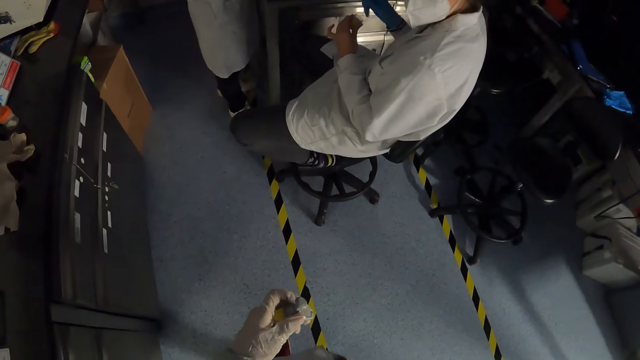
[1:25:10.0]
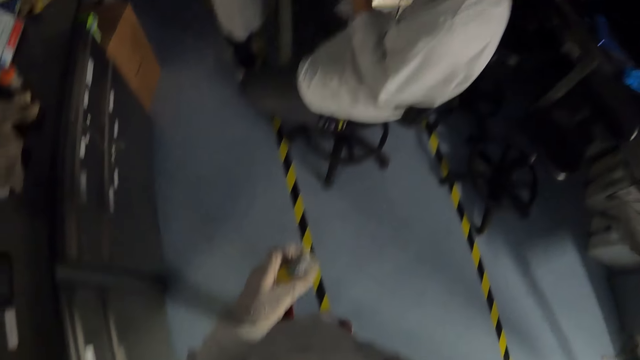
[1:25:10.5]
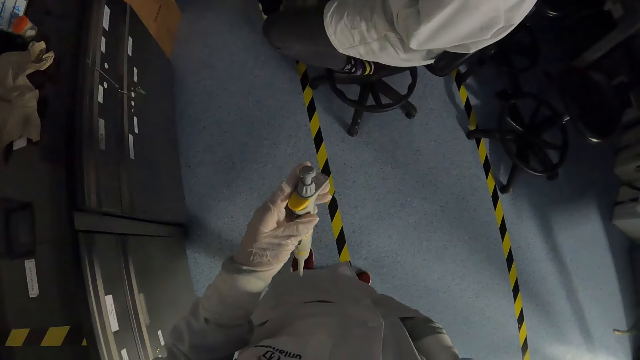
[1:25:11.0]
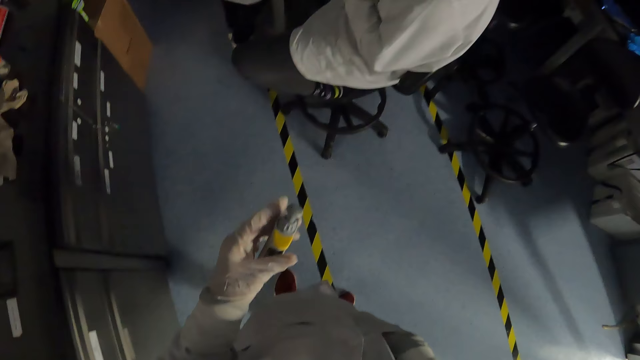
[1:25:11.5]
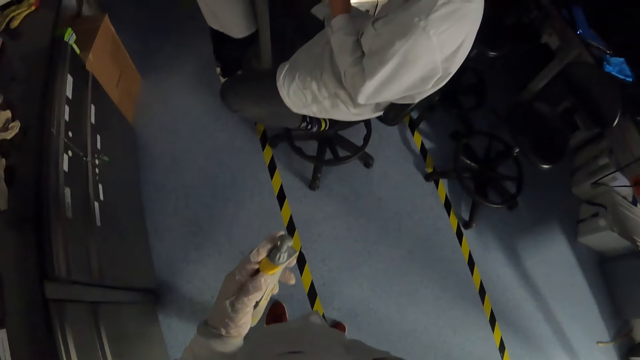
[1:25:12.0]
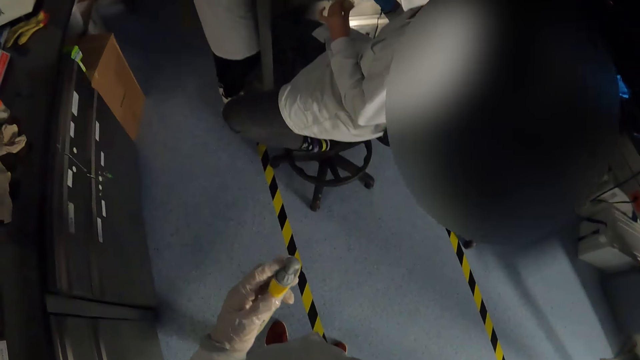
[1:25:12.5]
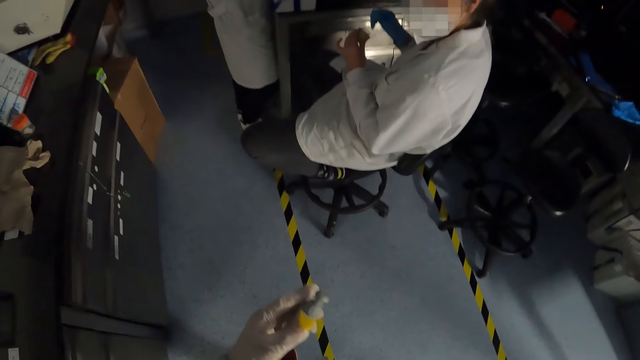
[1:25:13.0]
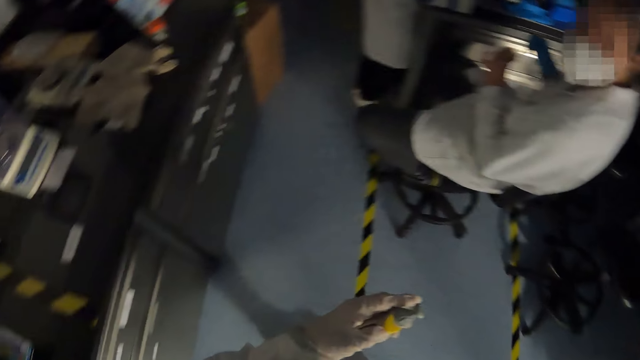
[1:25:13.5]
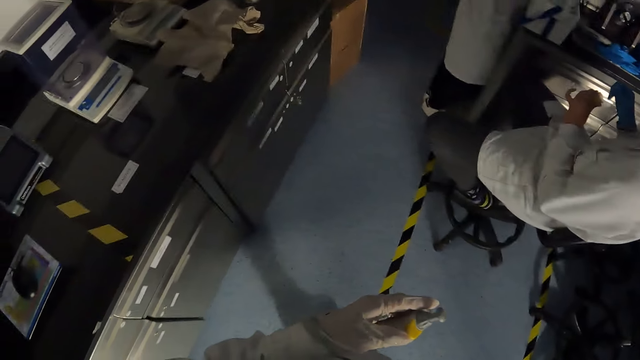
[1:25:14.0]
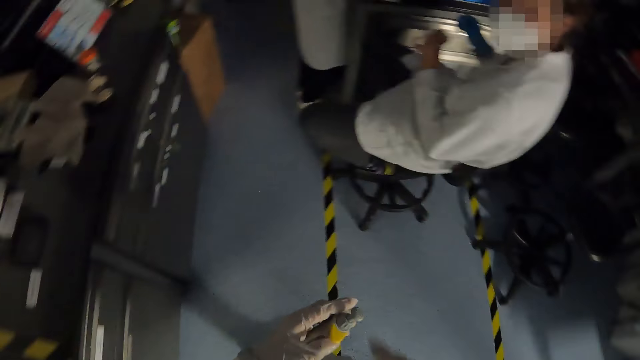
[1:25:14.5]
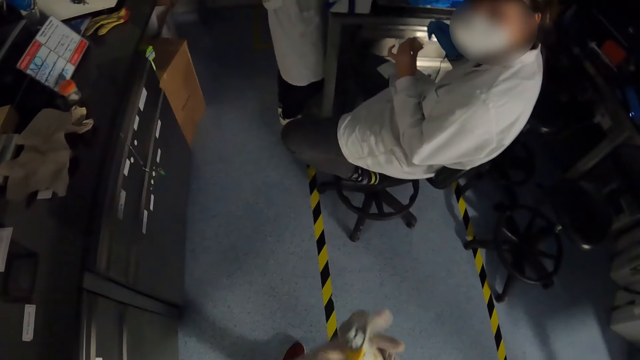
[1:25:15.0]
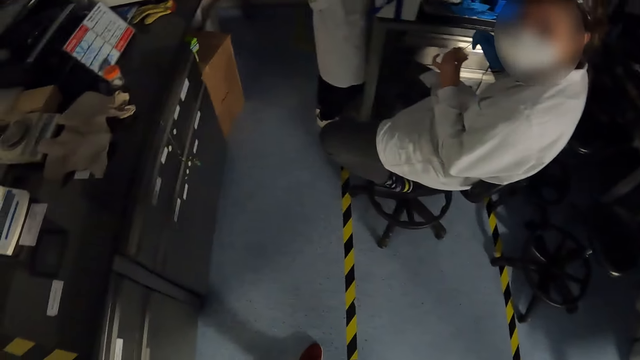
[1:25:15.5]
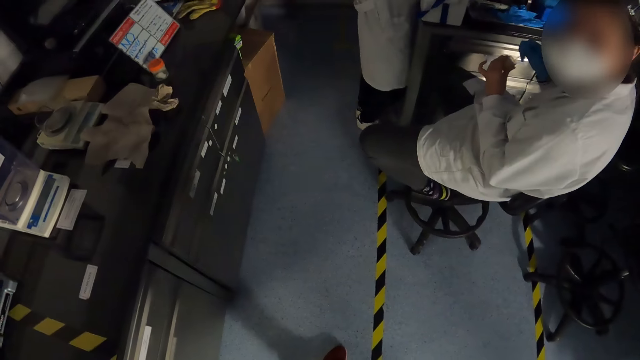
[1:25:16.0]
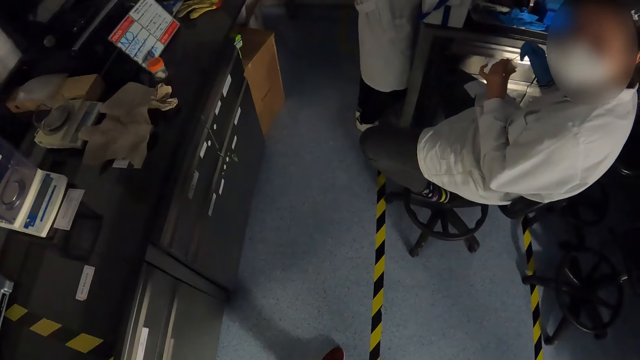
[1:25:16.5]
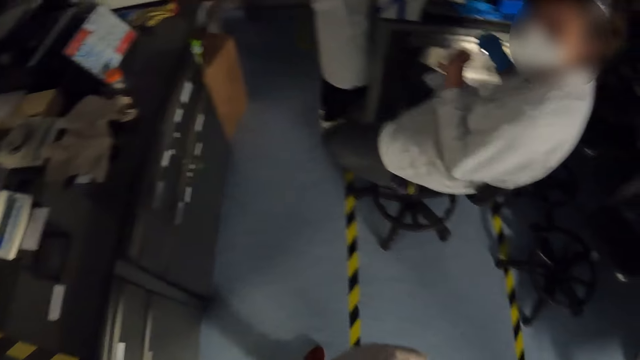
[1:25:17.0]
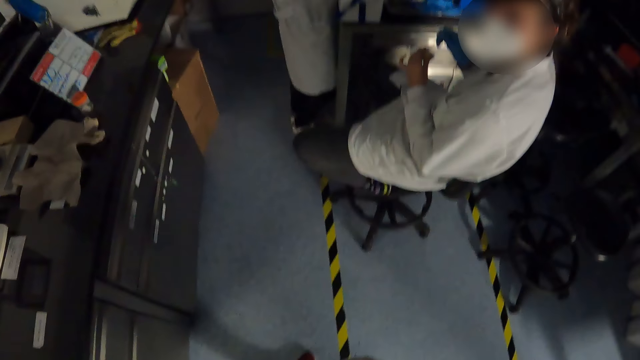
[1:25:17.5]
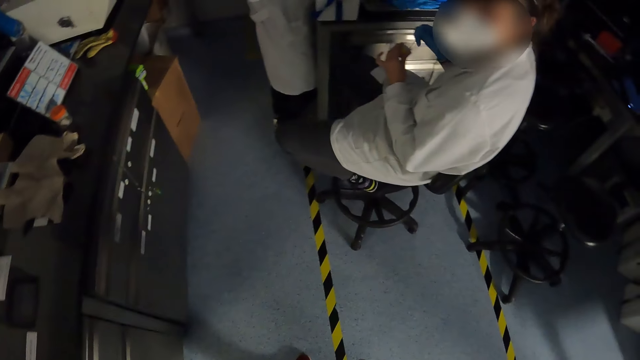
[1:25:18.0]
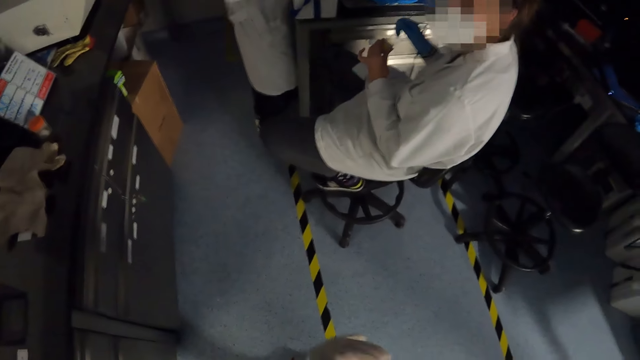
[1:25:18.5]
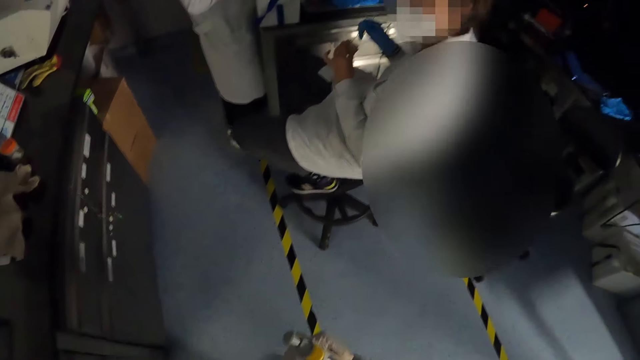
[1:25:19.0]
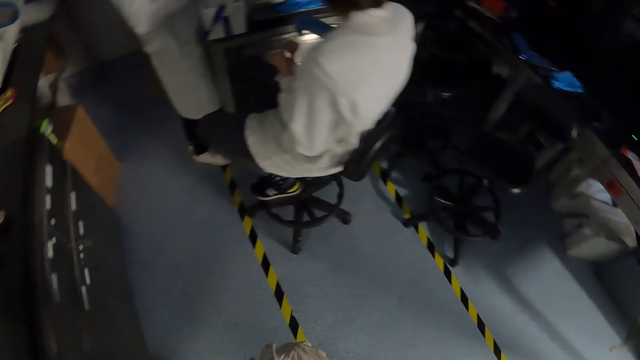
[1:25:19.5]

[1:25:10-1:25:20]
The camera wearer looks around. They interact with the woman.

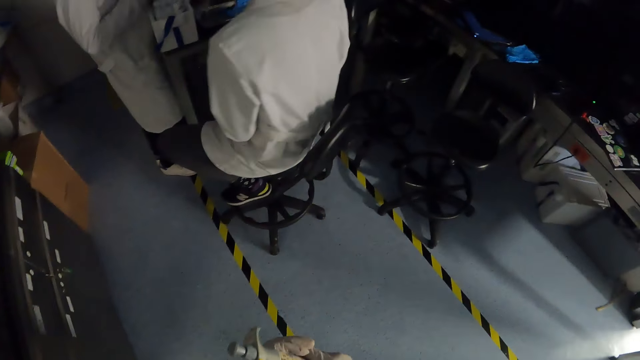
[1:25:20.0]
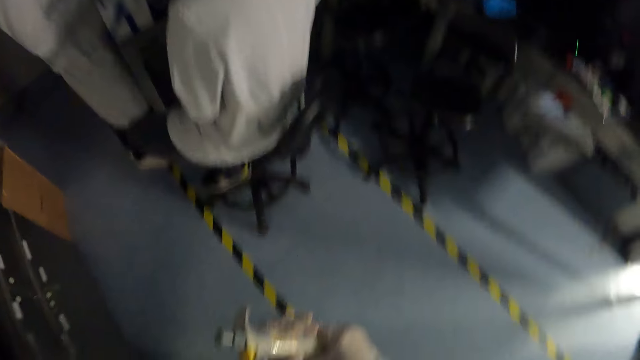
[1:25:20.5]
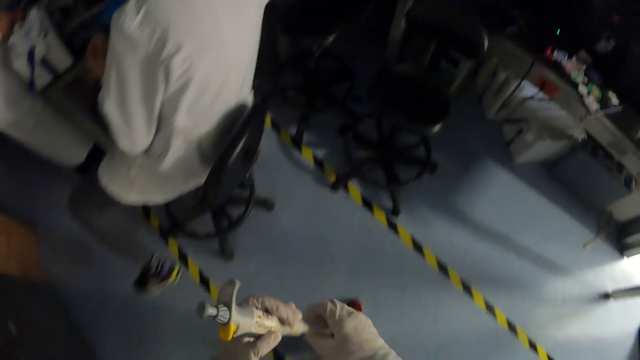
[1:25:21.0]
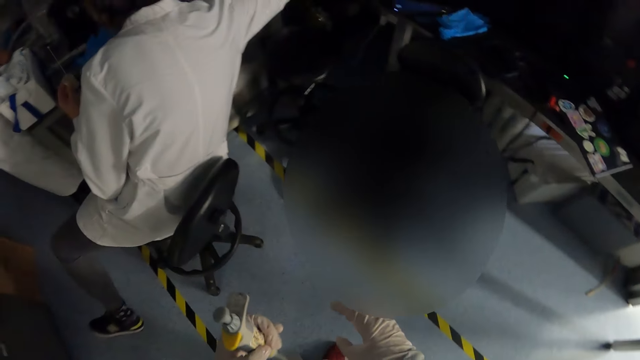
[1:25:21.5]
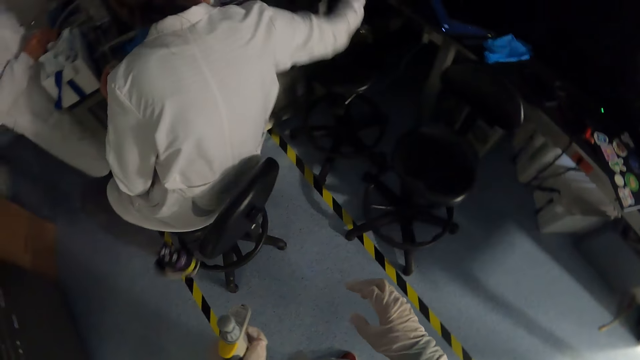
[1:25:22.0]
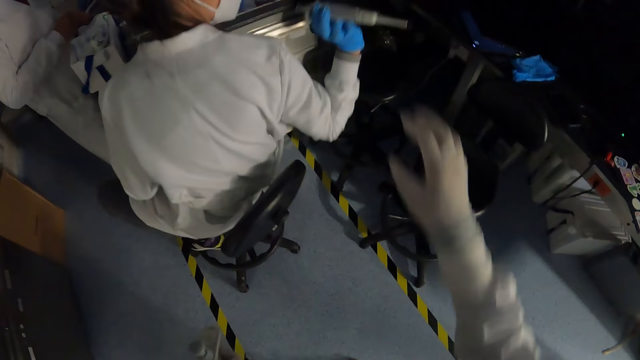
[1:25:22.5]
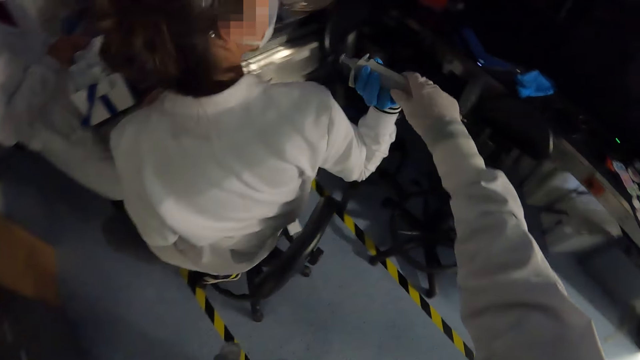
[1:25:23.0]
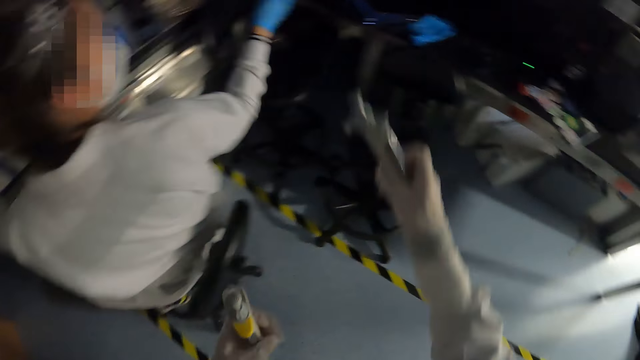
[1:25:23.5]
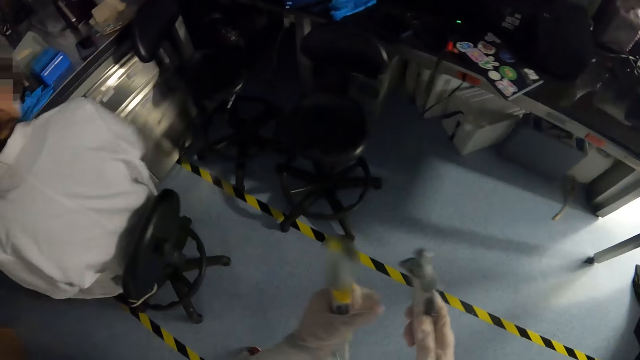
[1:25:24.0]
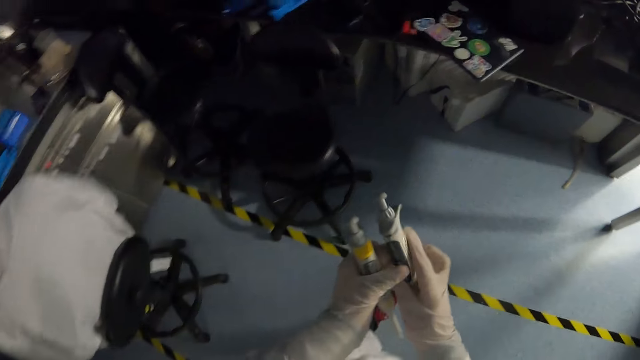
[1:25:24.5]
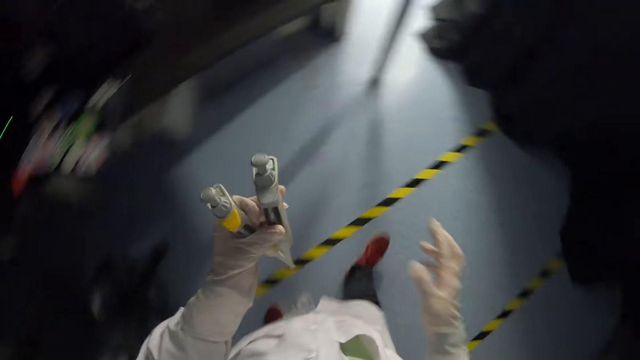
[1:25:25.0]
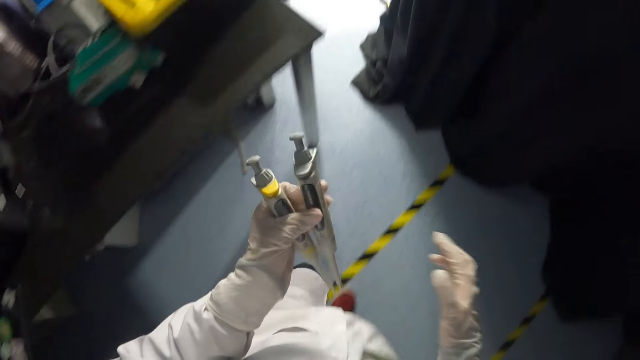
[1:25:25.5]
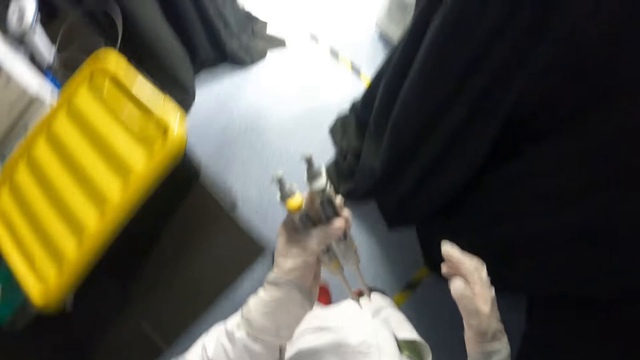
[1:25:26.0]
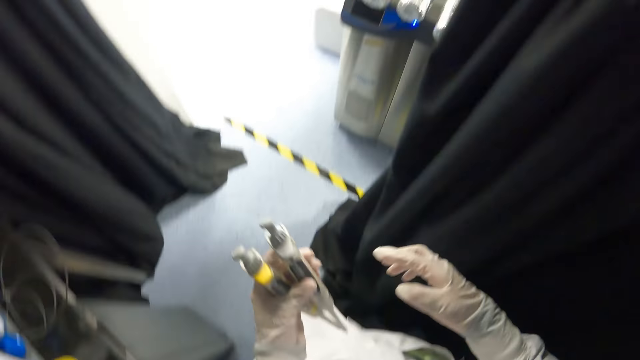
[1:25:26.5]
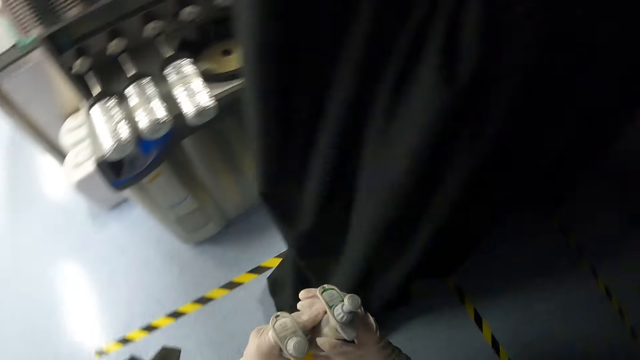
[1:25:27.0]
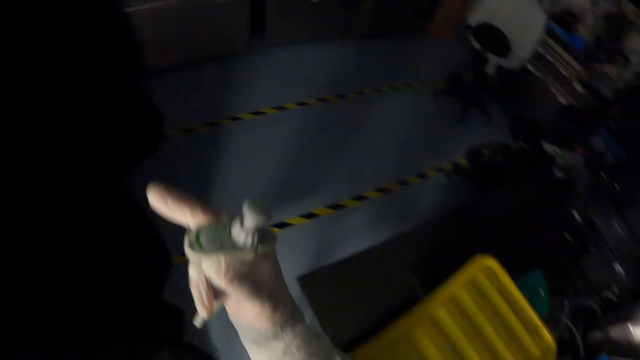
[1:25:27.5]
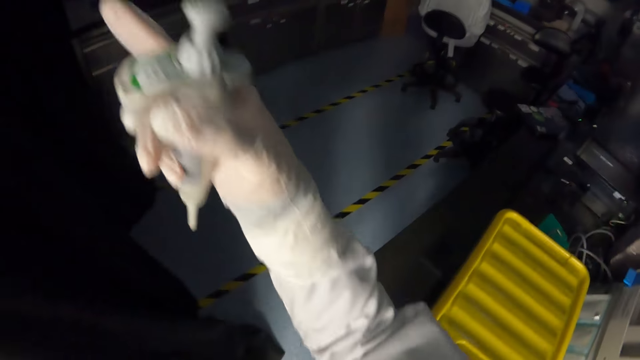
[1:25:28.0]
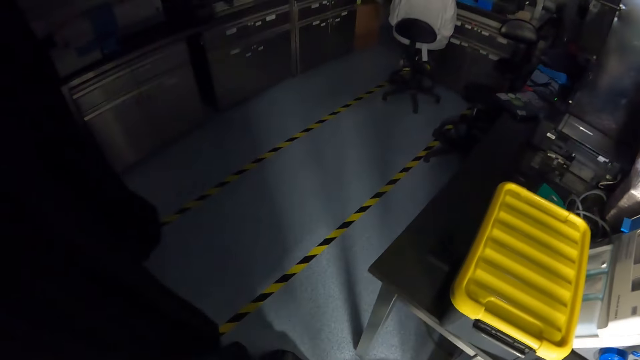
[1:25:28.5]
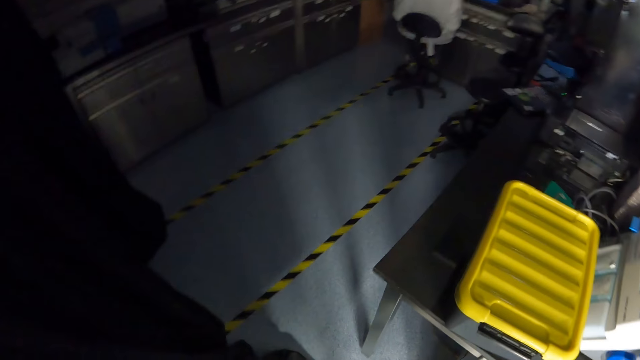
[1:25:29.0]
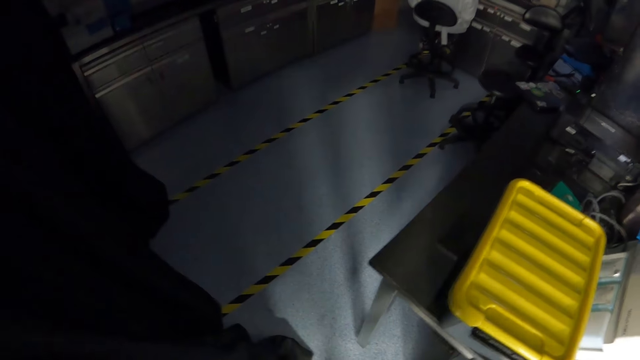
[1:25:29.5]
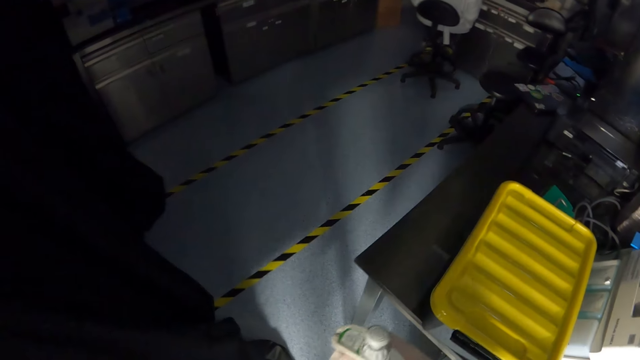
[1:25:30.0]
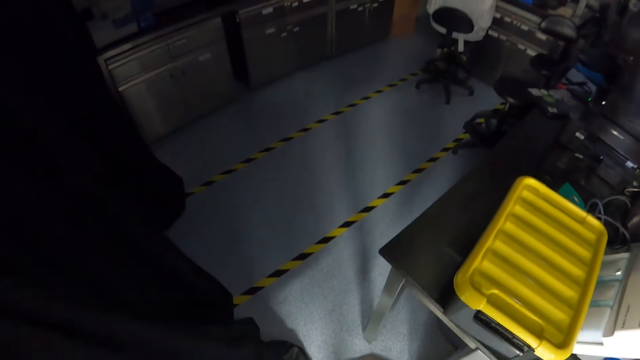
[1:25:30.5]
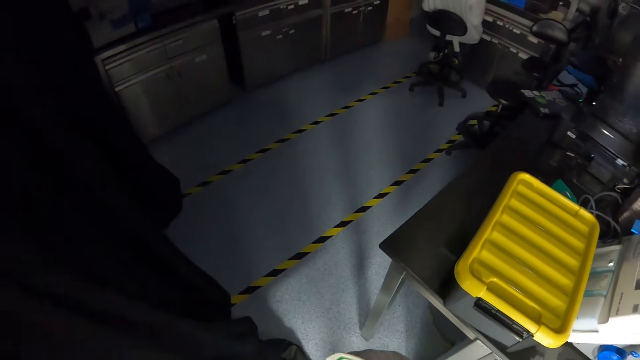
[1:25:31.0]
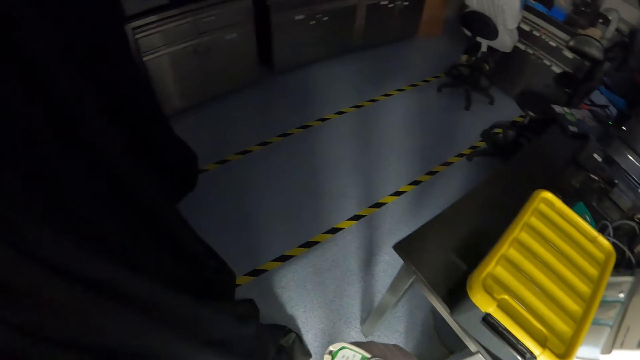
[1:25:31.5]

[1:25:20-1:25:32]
The camera wearer collects a pipette from the woman with his right hand. He passes the pipette to his left hand from his right hand. He walks away from the woman. He passes one of the pipettes to his right hand from his left hand. He raises his right hand. He gestures with his right hand. He stops for a while.
